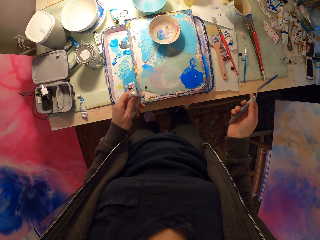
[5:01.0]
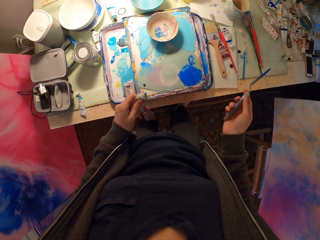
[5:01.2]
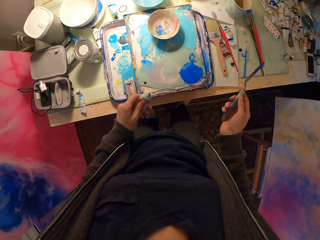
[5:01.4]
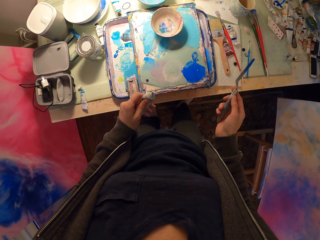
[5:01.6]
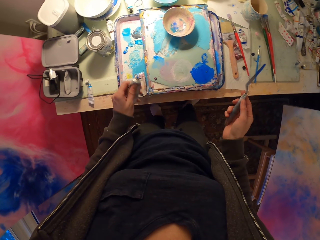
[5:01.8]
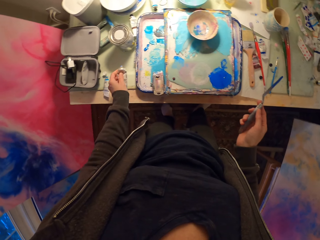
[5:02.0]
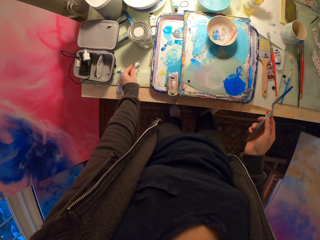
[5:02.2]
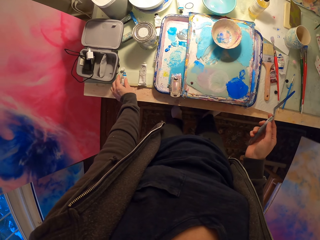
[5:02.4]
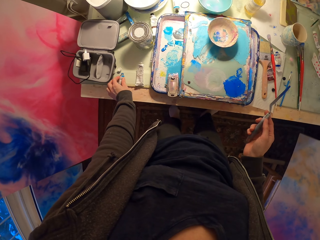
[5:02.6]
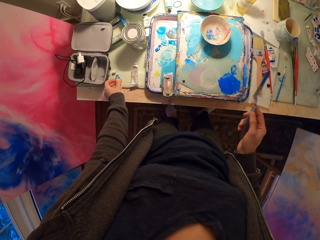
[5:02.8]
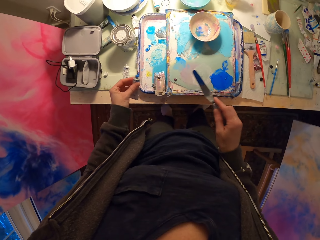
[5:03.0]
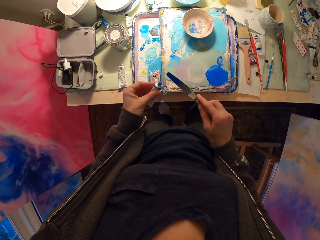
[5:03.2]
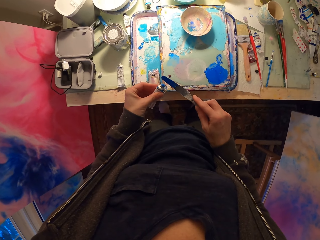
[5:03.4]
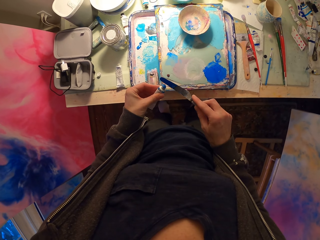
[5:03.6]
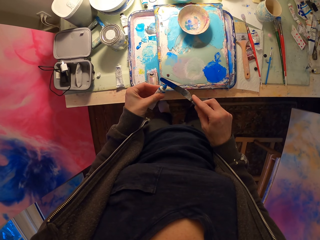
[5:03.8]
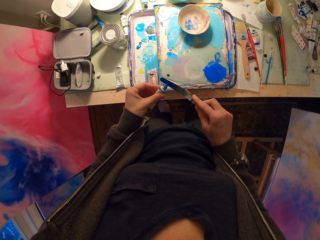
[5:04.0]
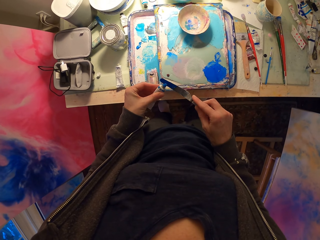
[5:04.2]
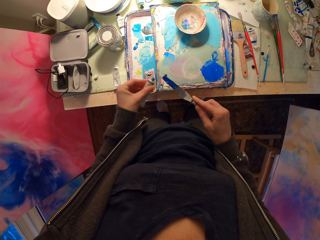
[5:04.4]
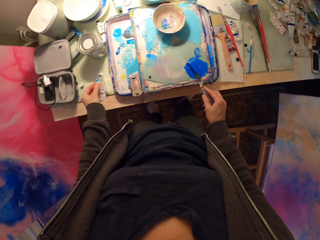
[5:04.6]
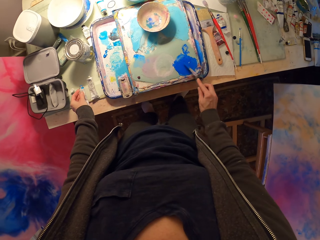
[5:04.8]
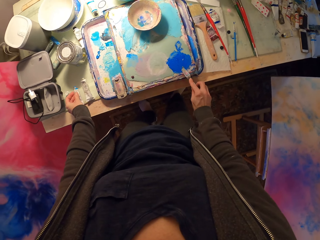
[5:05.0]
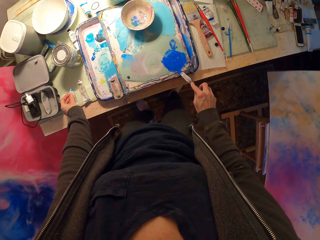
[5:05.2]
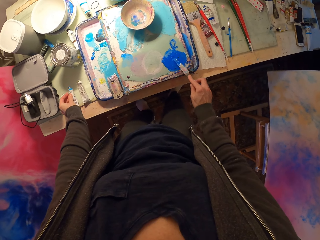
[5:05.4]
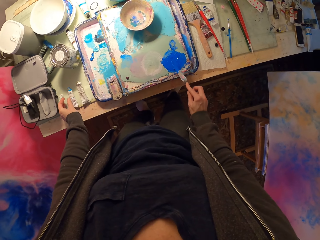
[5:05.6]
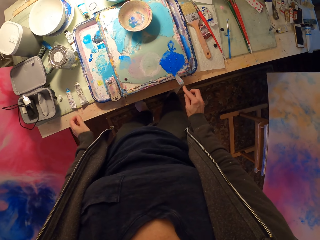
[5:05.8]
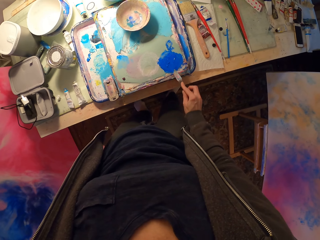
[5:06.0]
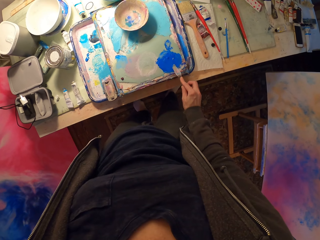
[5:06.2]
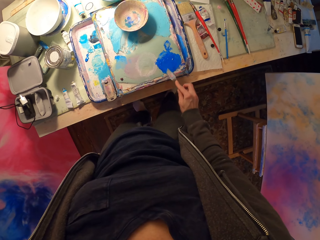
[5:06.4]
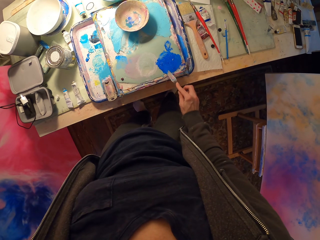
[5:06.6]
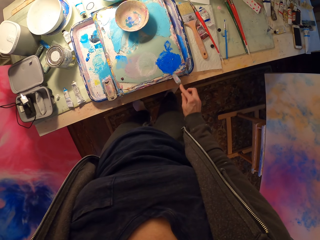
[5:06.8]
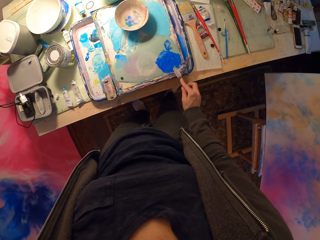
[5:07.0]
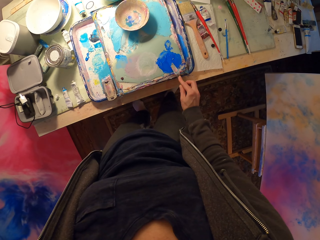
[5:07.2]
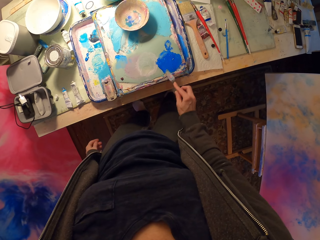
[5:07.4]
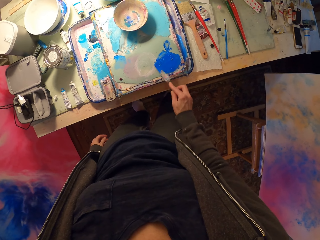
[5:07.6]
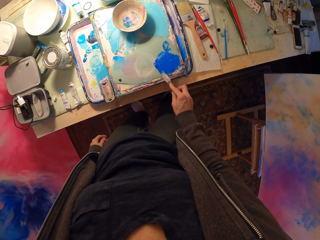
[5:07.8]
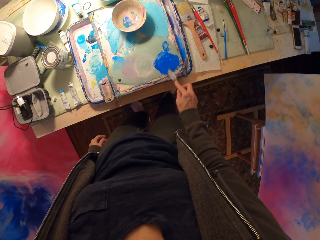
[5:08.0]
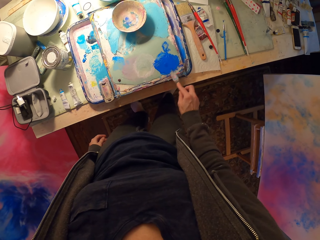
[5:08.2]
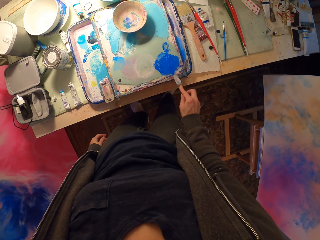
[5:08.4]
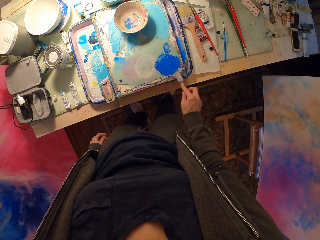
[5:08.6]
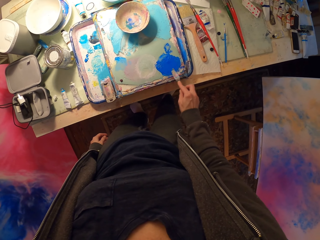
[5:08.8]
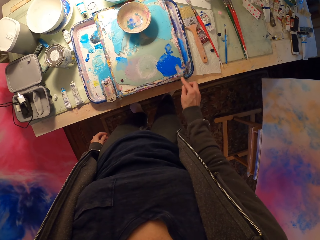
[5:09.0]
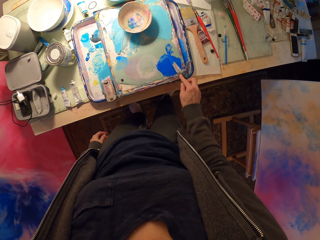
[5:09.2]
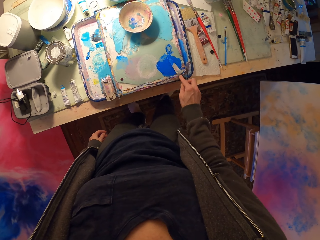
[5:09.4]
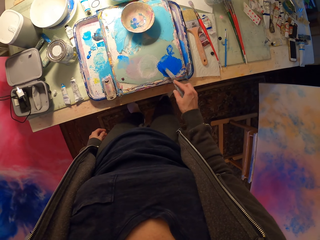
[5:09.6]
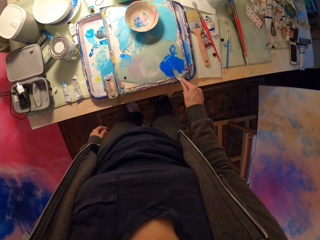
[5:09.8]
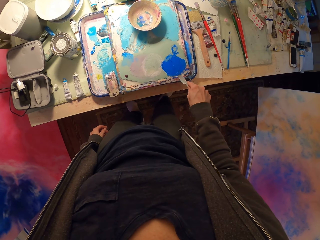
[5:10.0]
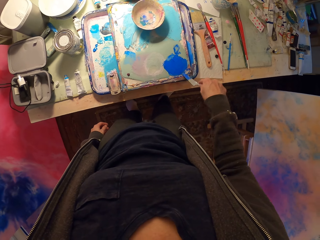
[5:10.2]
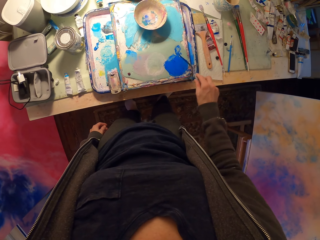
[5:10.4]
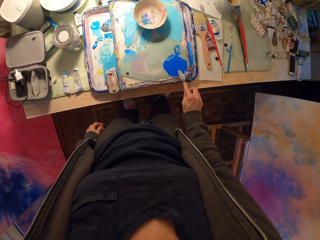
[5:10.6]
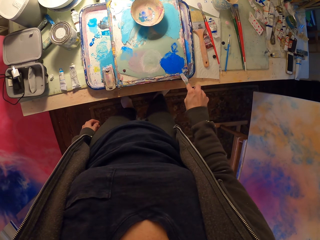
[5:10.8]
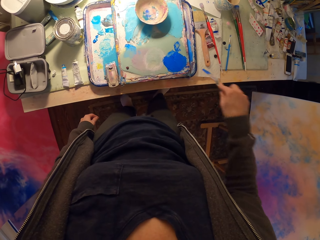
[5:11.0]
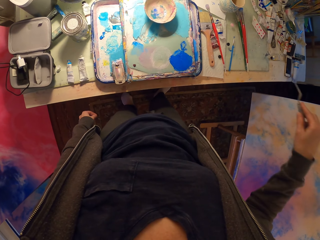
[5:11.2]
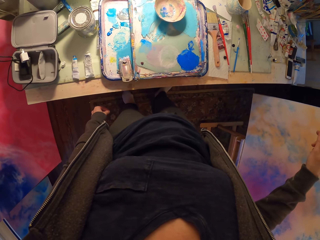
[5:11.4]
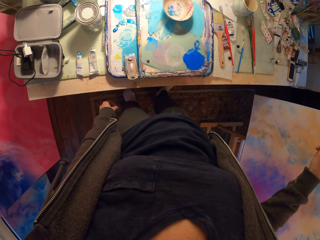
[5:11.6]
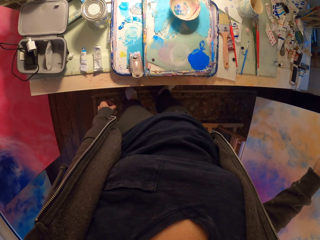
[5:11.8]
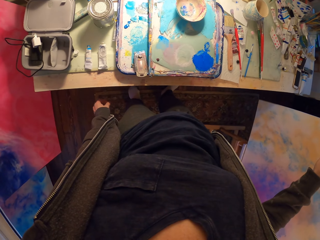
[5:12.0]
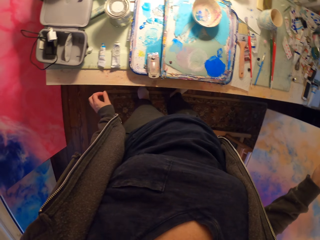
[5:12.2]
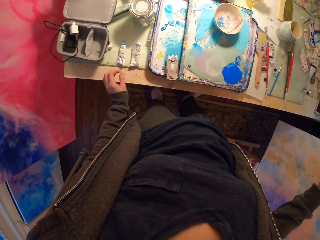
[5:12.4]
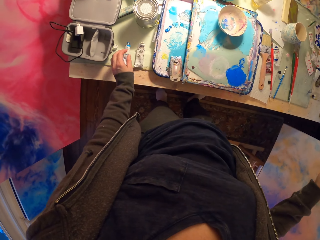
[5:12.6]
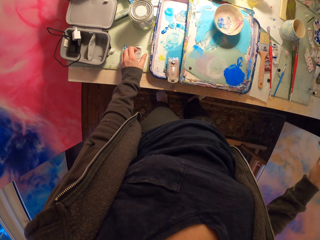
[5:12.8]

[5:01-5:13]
The camera wearer holds something. They compress a container and drop the container on the table. They pick up another container. They put paint in something. They apply paint on the knife. They drop the container on the table. They spread paint on the table with the knife. They do something.

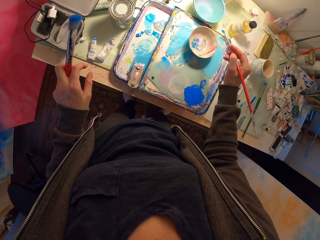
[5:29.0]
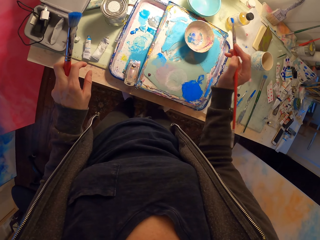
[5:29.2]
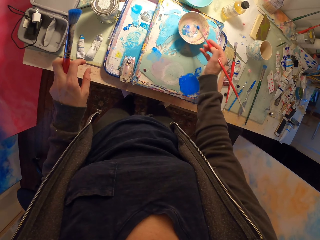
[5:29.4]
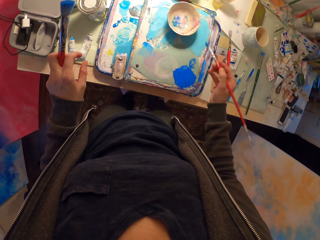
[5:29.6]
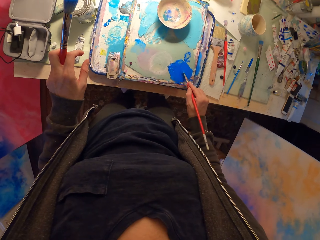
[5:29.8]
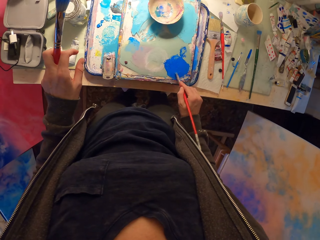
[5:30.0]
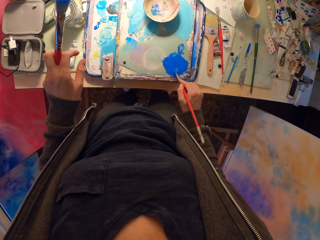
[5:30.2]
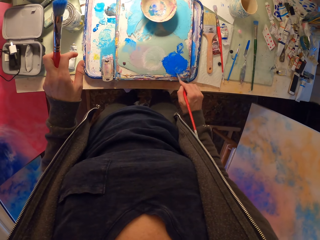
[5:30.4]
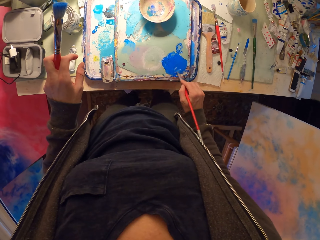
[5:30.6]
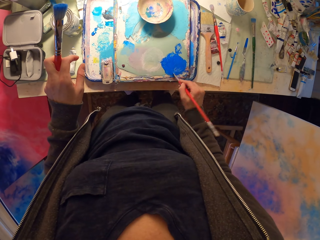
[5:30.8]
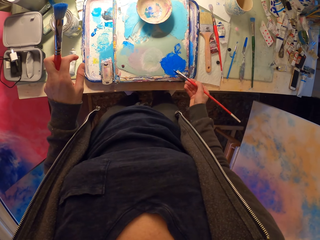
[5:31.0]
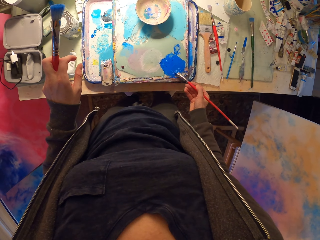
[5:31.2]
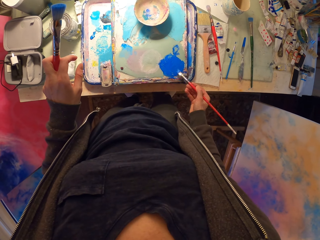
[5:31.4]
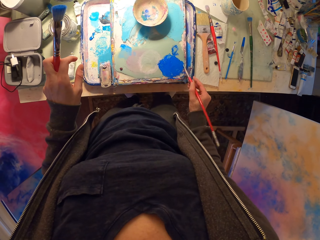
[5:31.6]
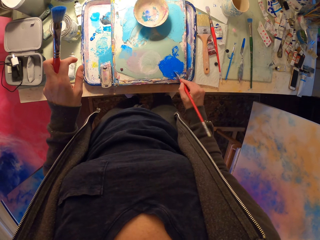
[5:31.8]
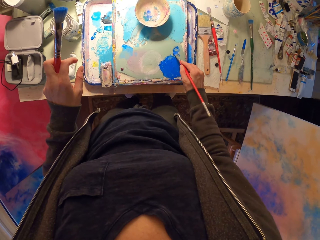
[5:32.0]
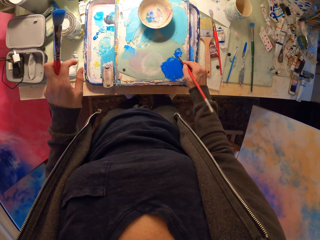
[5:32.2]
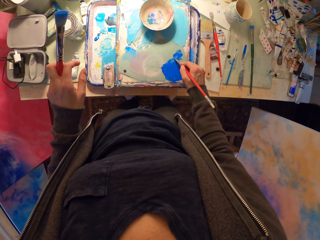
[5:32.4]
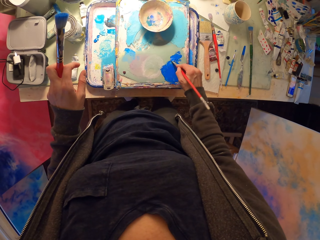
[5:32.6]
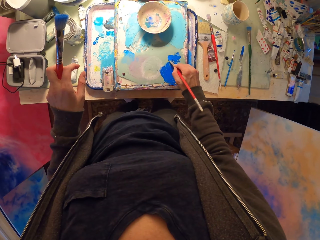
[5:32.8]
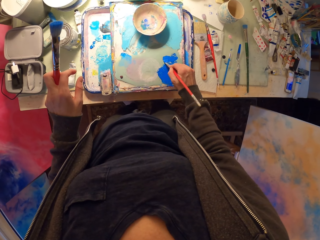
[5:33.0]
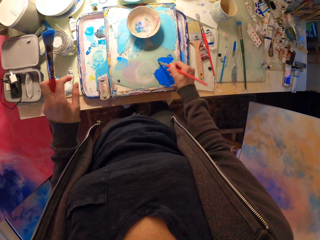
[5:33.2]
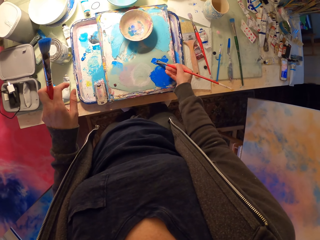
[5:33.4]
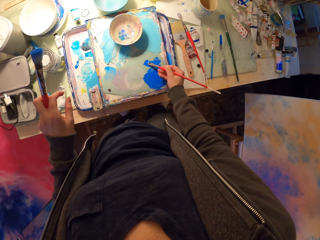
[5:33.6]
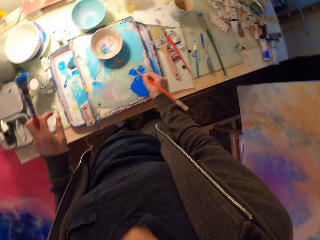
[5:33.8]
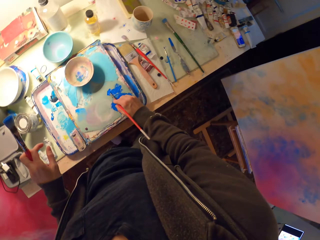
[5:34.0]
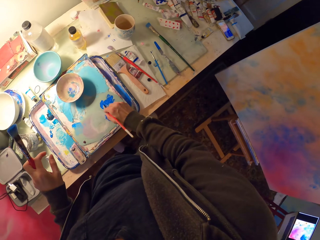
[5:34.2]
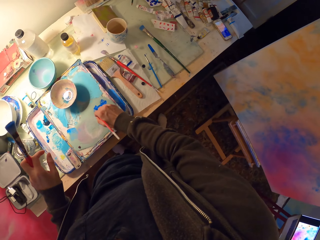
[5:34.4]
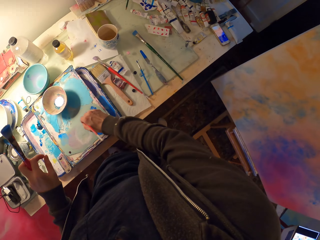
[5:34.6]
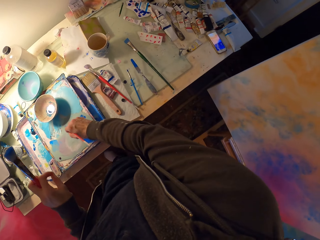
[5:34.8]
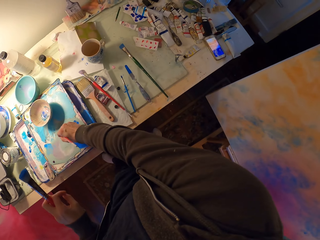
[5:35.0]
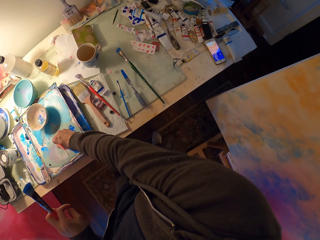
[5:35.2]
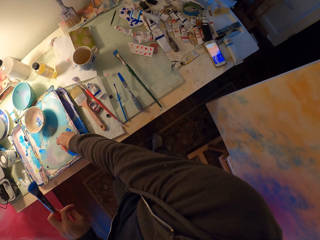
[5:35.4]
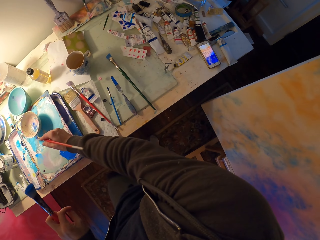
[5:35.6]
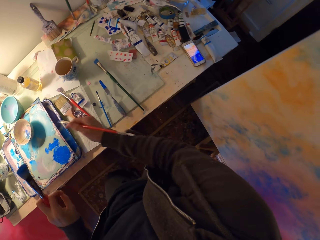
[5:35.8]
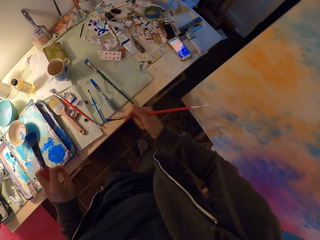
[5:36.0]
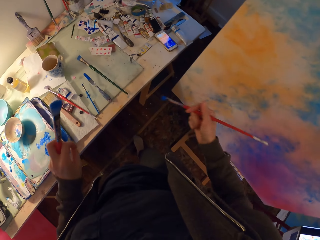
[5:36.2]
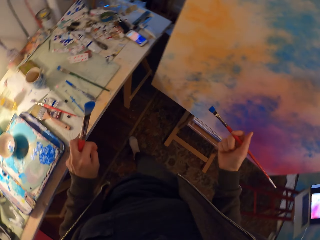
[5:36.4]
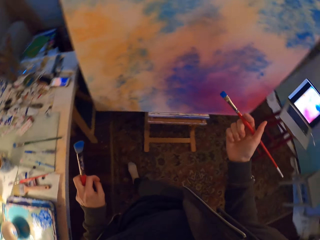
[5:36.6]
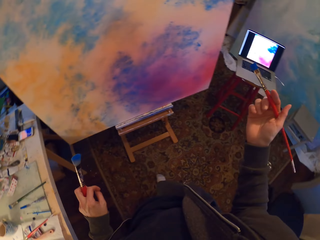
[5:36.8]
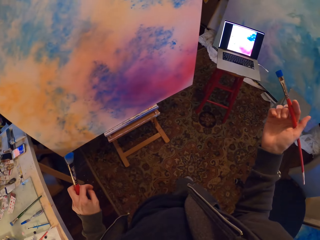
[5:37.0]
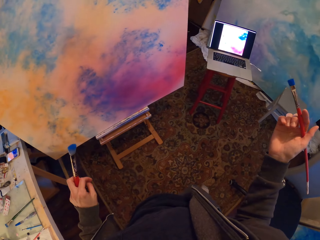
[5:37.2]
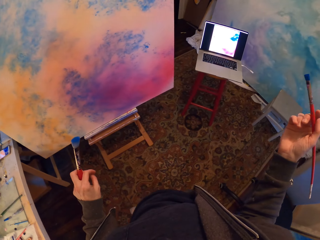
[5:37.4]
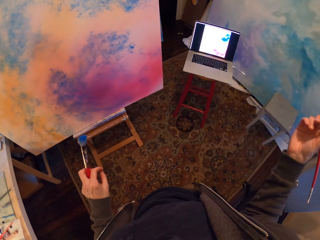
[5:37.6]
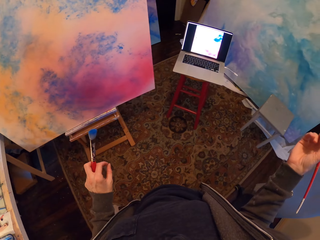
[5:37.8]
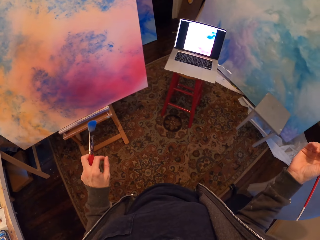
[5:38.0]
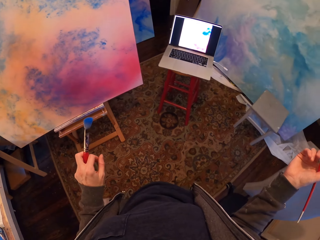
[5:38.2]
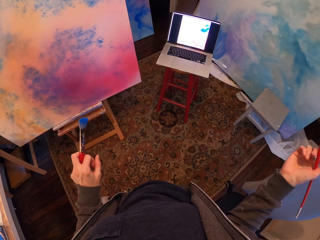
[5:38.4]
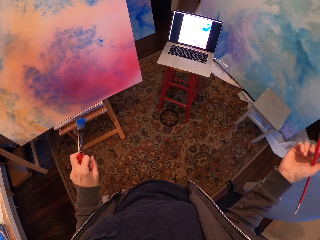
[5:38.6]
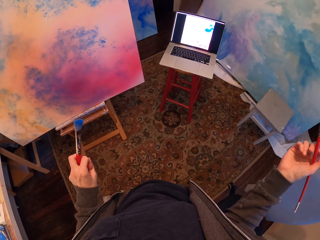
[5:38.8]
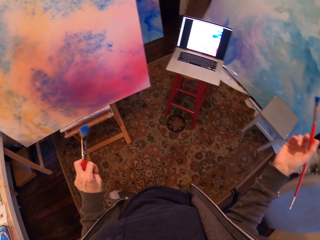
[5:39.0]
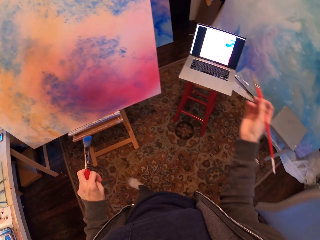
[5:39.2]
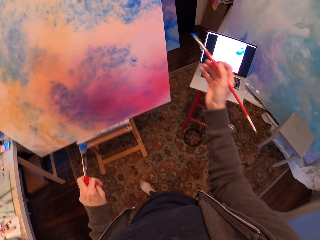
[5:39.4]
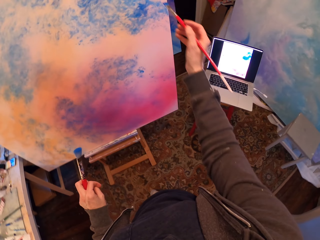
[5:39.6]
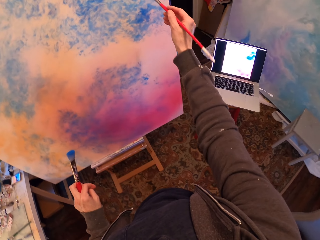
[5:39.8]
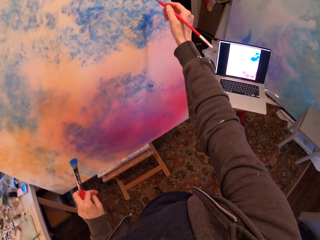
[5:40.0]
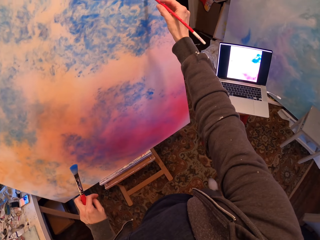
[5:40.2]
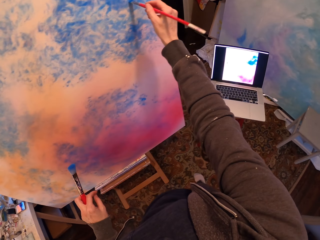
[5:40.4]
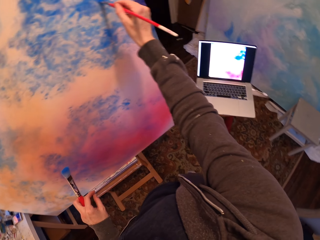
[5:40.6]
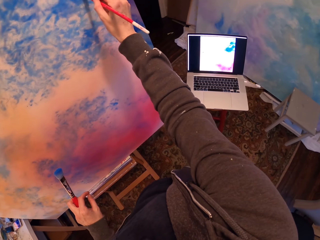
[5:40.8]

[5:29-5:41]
The camera wearer shakes the paintbrush. They spread paint on the paint tray with the paintbrush. They brush paint on the board. They walk to the painting board. They walk around the room. They stare at the laptop on the stool. They paint on the painting board.
